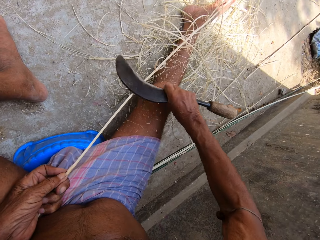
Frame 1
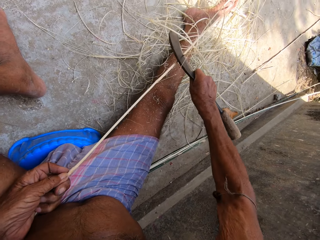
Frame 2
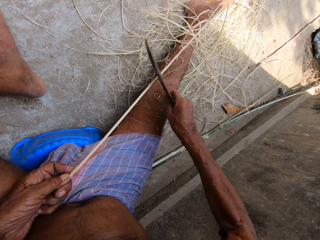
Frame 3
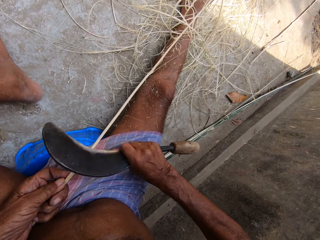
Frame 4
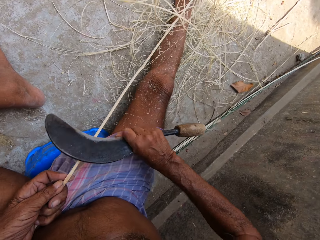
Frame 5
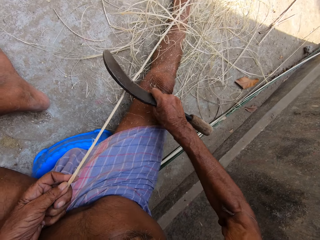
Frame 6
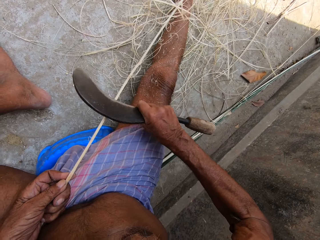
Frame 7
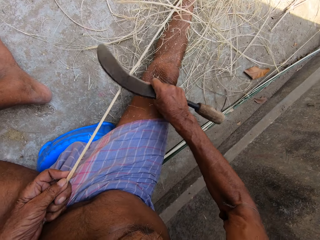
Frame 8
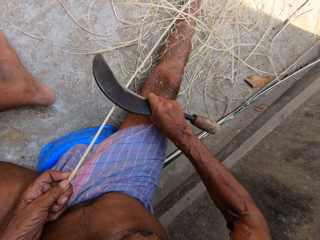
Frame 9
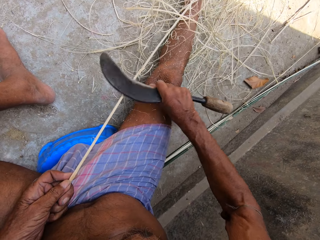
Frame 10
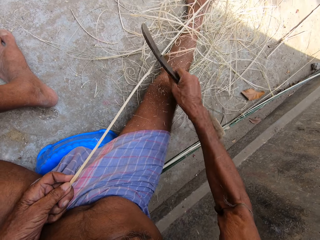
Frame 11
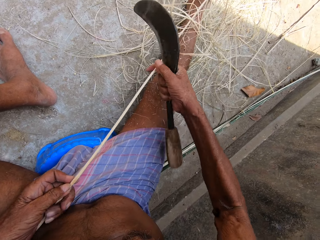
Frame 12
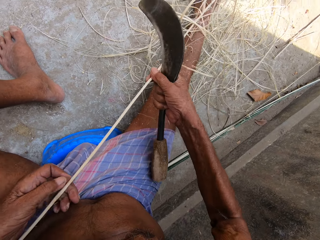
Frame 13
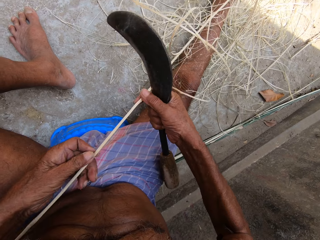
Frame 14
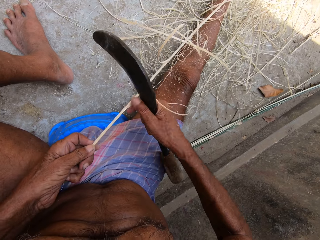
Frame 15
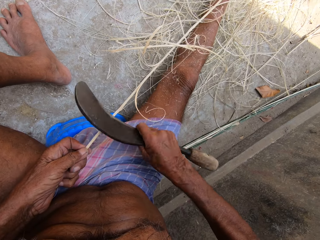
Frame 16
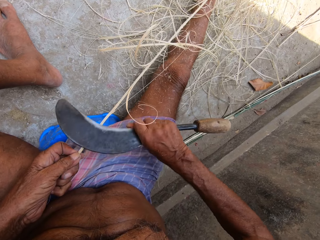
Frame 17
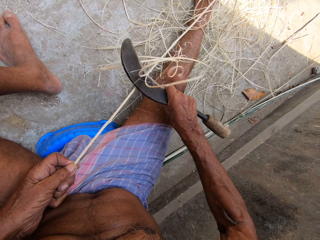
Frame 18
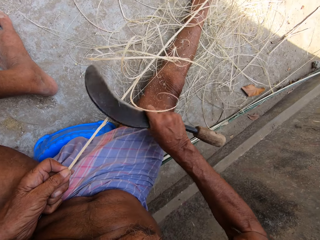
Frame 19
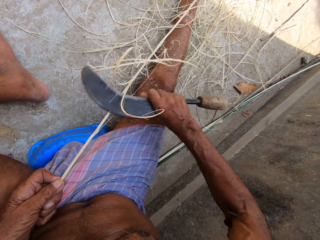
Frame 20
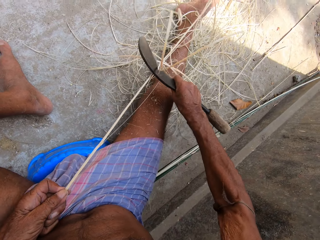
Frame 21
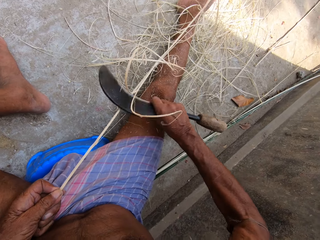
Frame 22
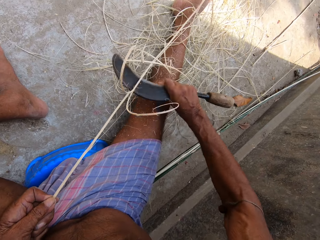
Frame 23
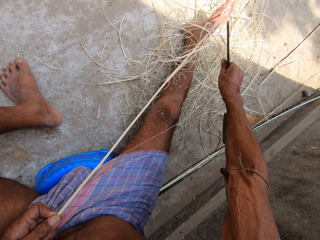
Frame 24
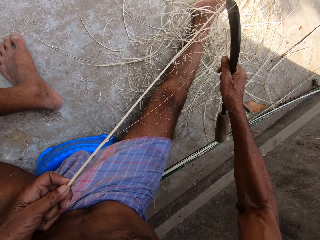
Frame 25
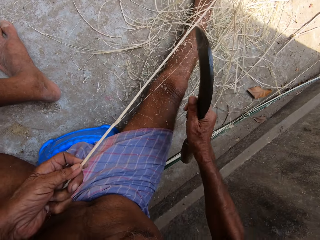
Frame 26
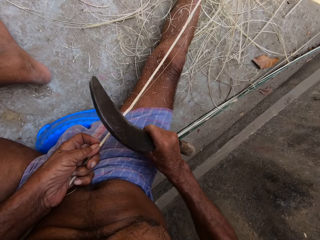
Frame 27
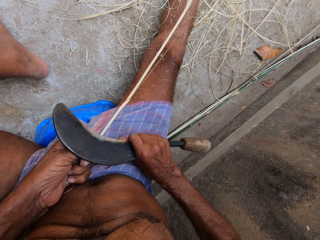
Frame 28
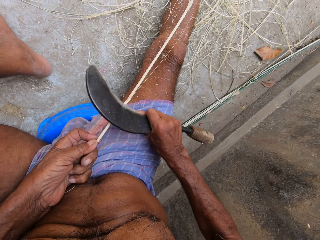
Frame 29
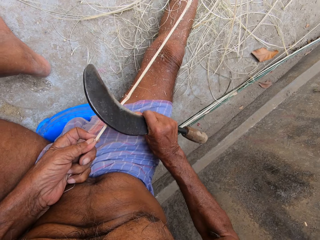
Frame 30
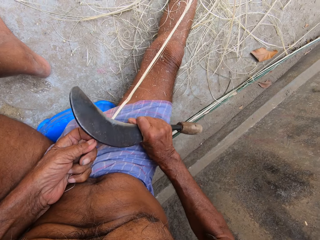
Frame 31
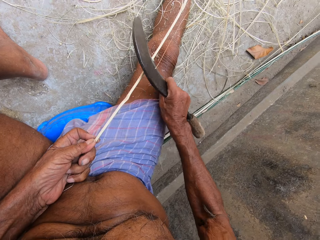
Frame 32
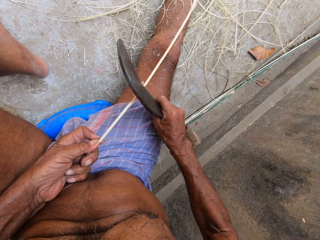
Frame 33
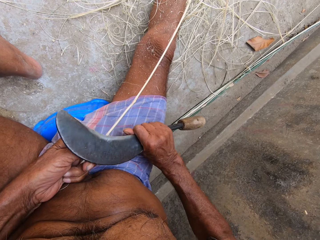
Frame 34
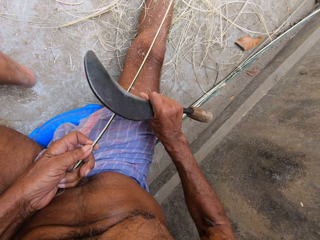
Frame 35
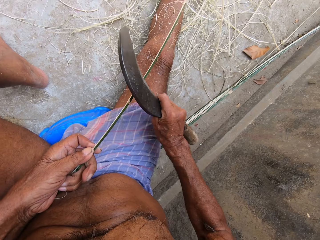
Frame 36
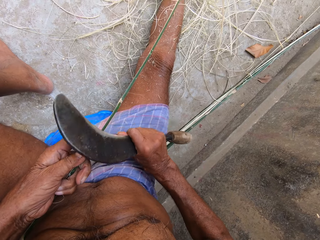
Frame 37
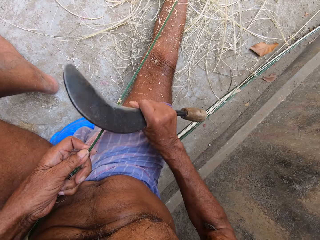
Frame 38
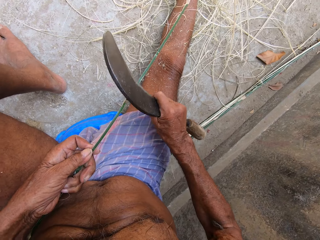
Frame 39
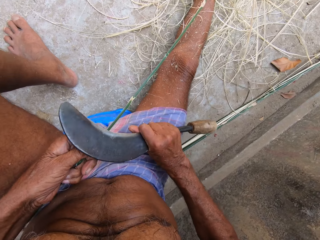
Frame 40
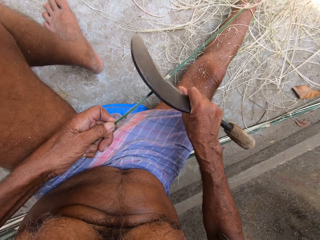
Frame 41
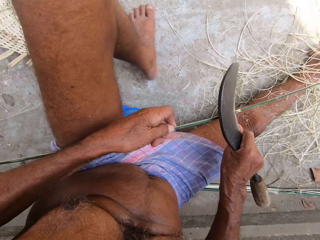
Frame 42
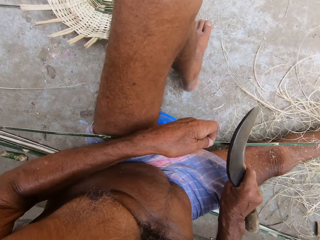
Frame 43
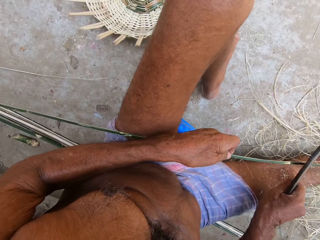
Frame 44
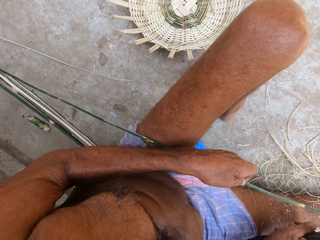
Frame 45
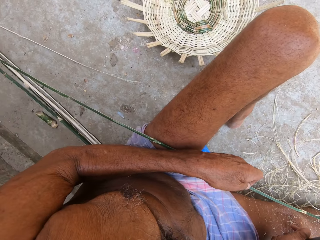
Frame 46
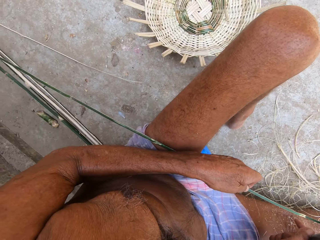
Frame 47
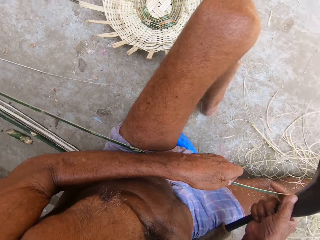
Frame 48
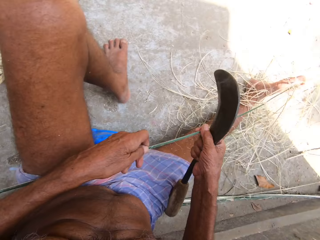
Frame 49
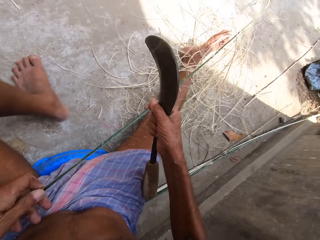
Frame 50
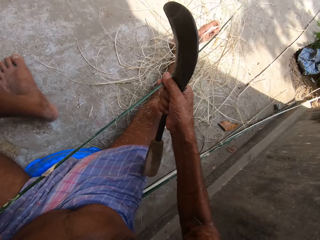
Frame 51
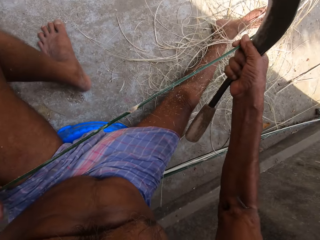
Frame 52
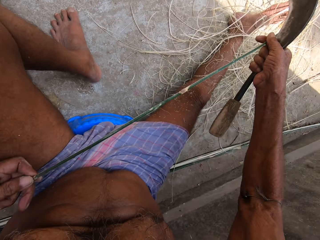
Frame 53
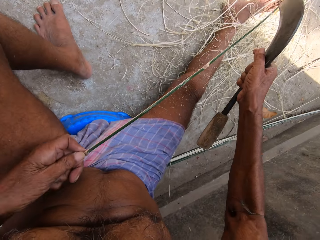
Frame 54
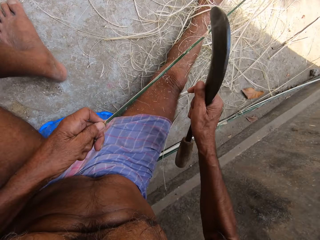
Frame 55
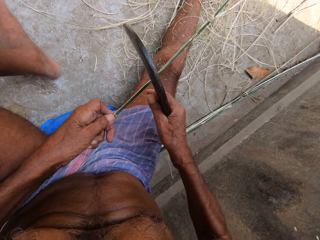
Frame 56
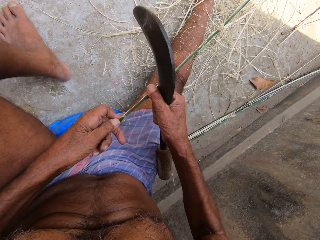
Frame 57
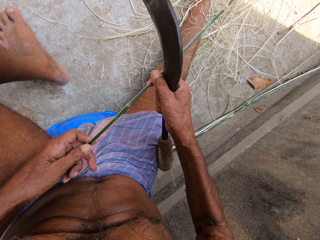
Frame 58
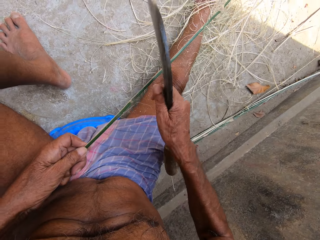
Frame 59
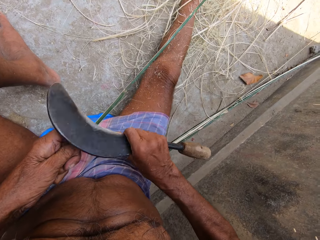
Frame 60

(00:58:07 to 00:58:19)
The camera wearer adjusts the stick in his hands. He scrapes raffia from the stick in his left hand with the sickle in his right hand. He sharpens the stick with the knife. He adjusts the stick in his hands.

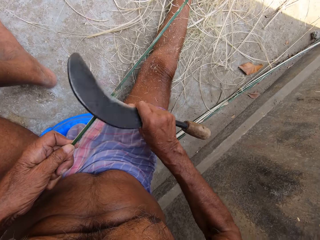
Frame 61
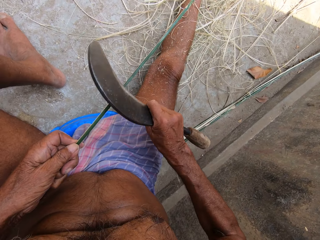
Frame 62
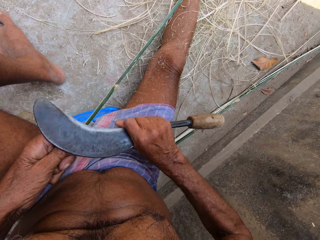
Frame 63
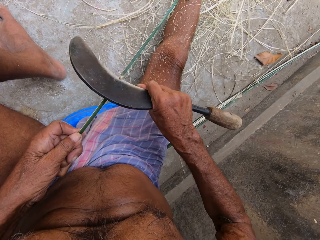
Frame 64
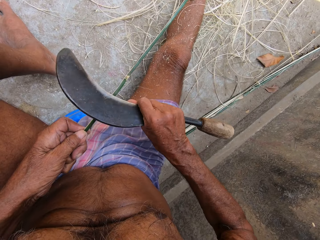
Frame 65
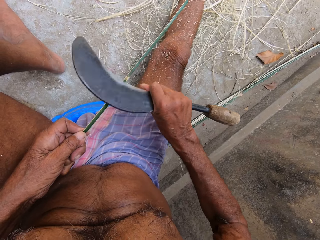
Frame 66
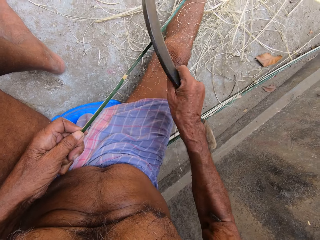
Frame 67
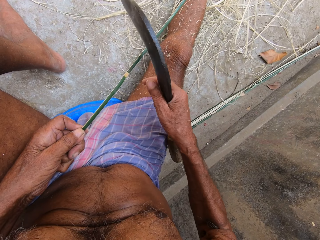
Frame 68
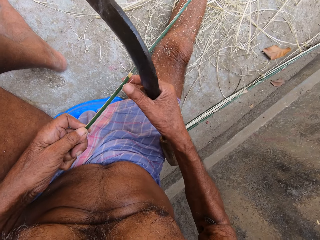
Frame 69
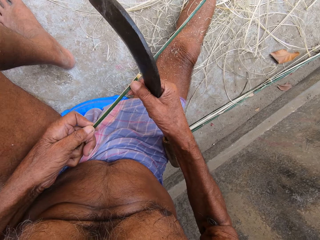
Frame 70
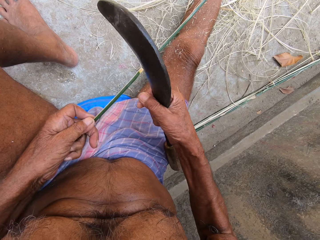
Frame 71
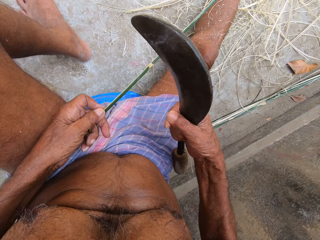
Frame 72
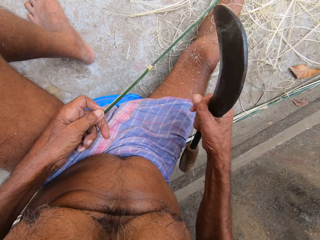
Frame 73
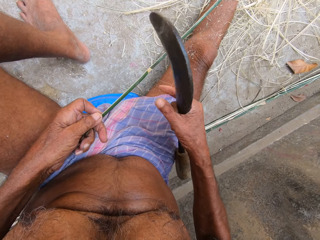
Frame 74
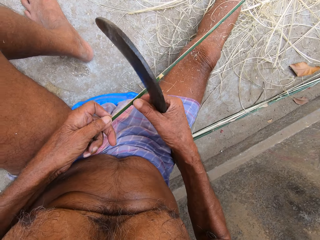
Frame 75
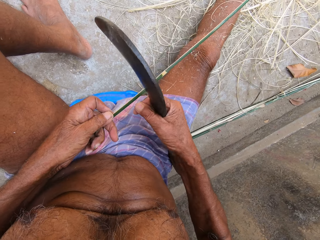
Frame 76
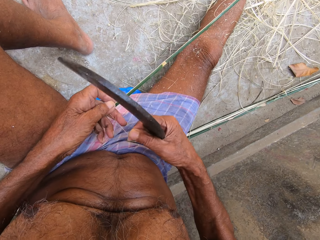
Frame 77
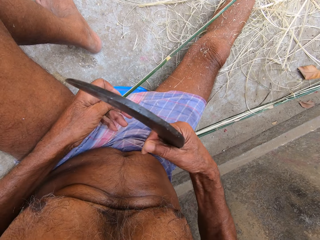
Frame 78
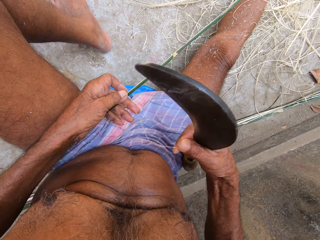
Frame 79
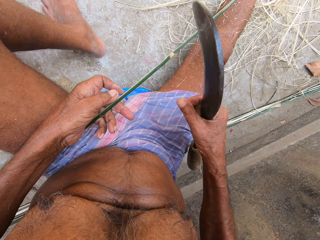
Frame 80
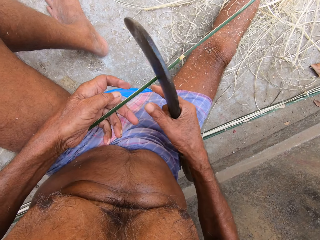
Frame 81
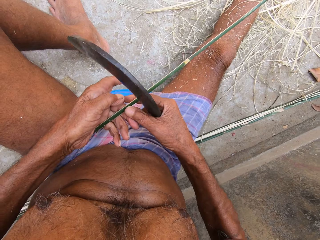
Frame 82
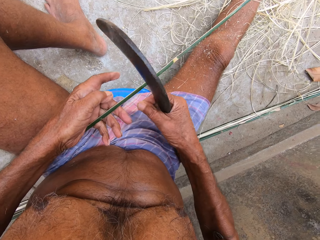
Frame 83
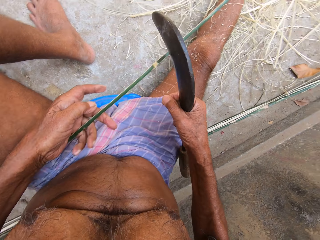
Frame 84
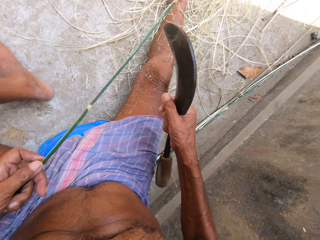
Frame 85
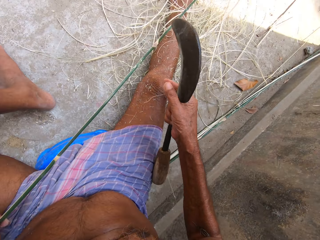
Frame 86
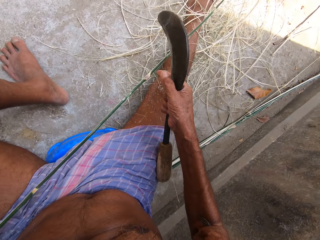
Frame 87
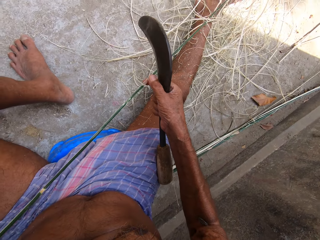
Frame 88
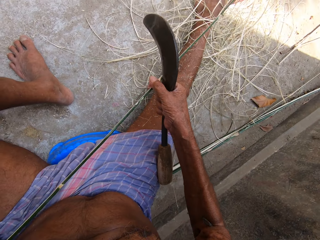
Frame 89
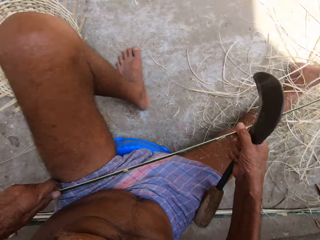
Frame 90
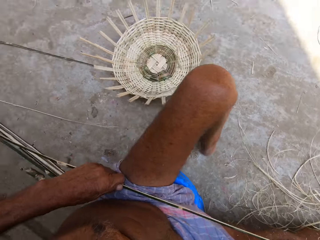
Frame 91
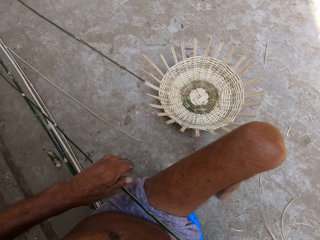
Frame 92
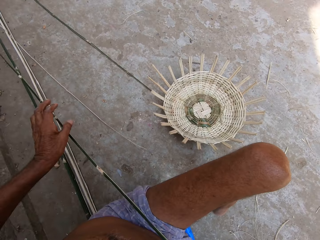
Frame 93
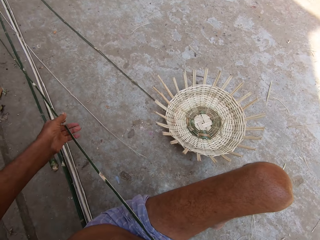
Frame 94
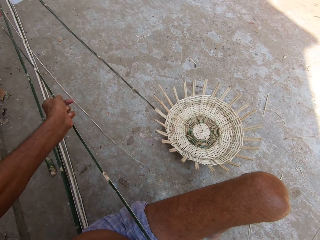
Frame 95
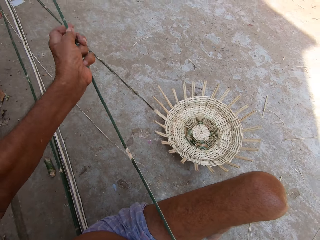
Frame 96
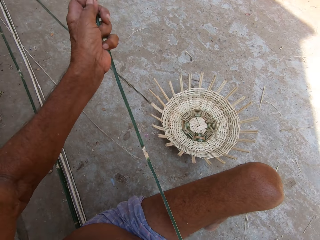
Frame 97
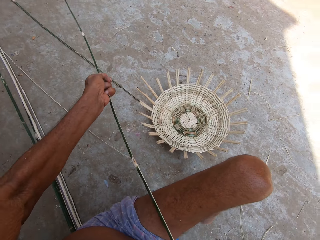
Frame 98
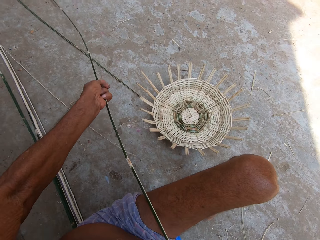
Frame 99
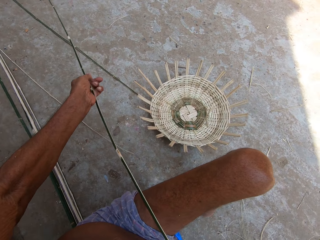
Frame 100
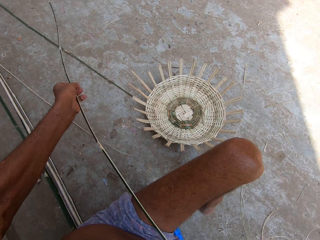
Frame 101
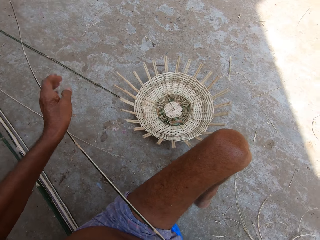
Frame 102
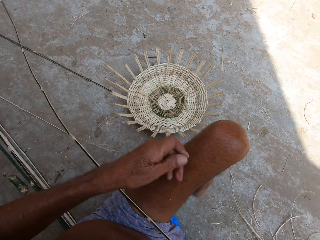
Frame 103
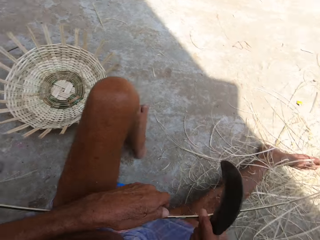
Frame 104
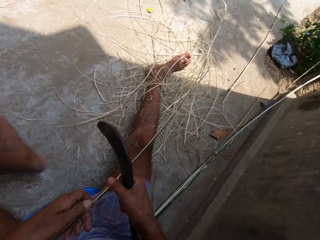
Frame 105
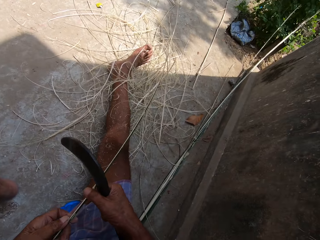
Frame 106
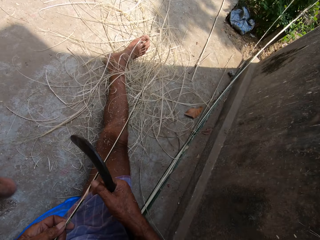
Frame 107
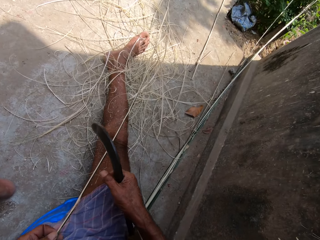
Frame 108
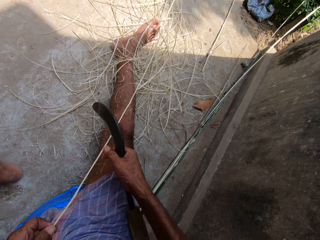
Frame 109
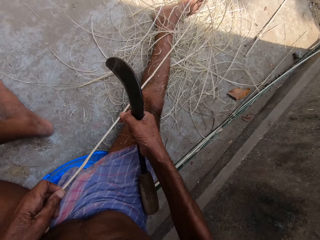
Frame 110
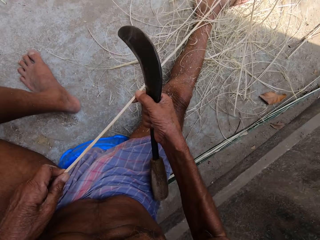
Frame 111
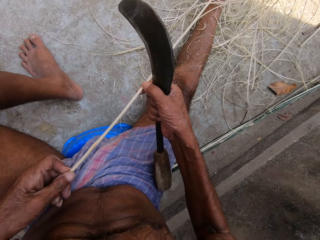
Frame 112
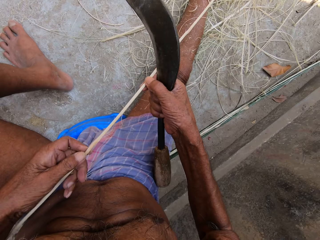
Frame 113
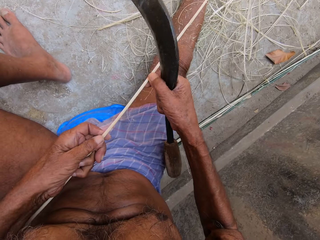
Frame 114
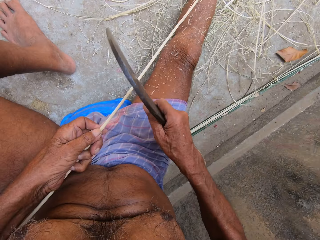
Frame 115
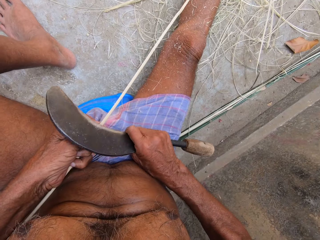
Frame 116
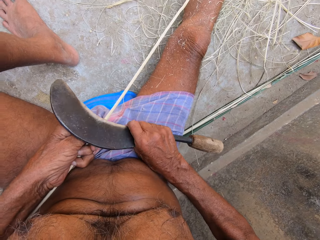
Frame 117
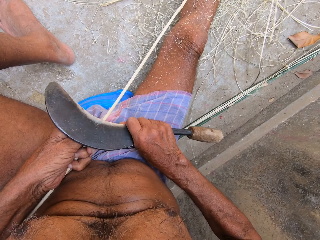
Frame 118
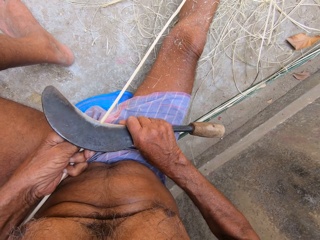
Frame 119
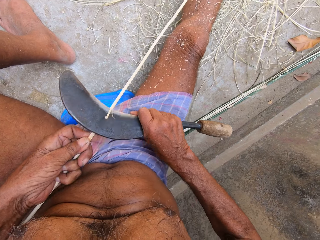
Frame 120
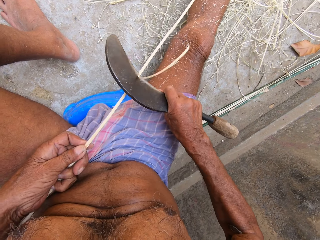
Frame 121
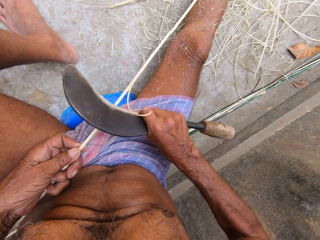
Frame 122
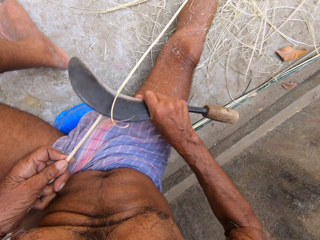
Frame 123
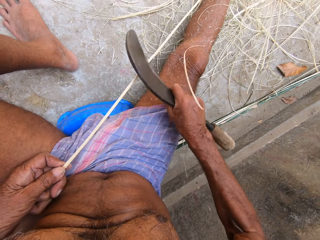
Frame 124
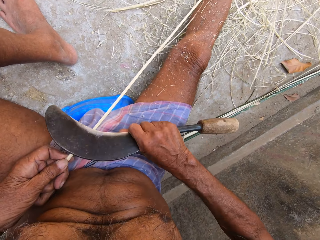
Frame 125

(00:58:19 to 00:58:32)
The camera wearer scrapes raffia from the stick in his left hand with the sickle in his right hand. He removes raffia from the stick in his left hand with his right hand. He adjusts the stick in his hands. He scrapes raffia from the stick in his left hand with the sickle in his right hand. He sharpens the stick with the knife.
